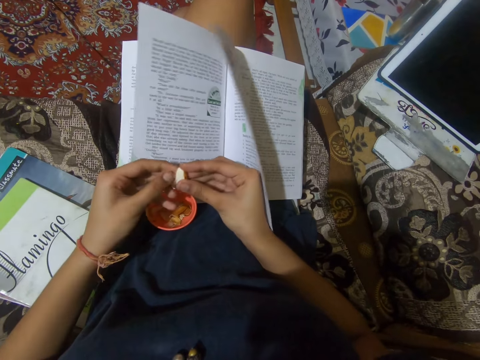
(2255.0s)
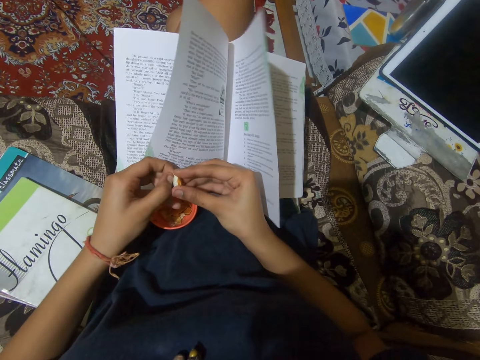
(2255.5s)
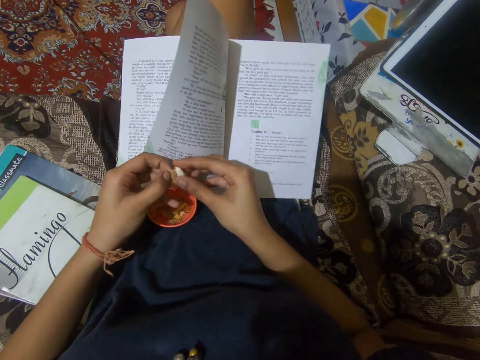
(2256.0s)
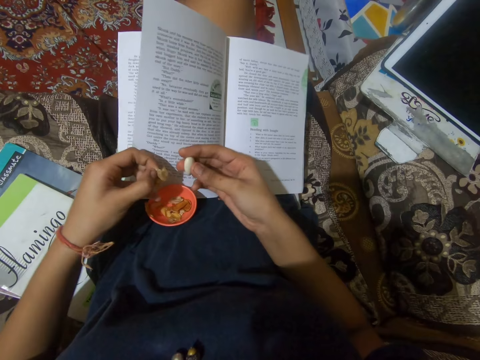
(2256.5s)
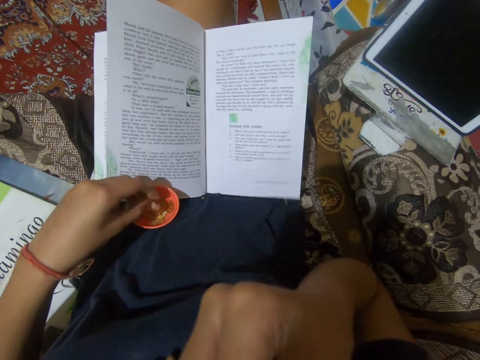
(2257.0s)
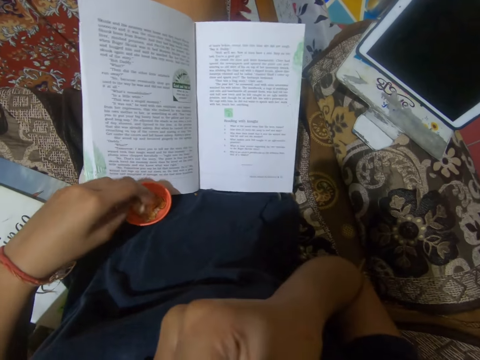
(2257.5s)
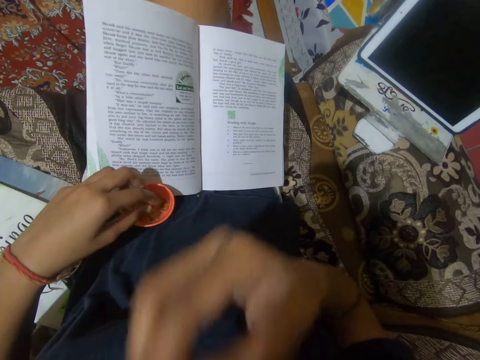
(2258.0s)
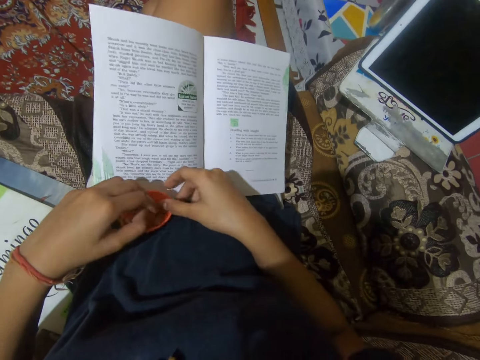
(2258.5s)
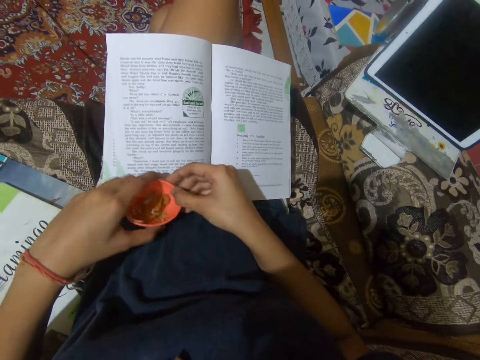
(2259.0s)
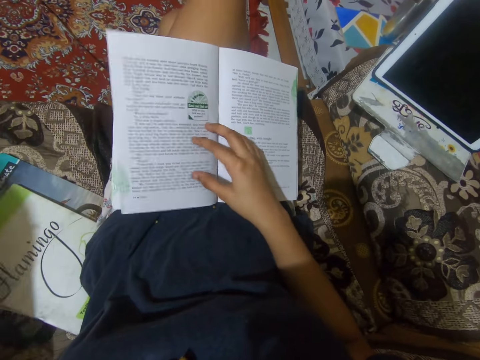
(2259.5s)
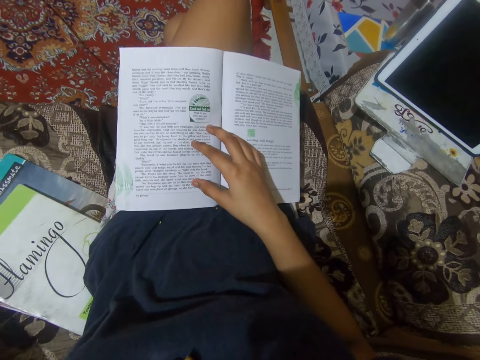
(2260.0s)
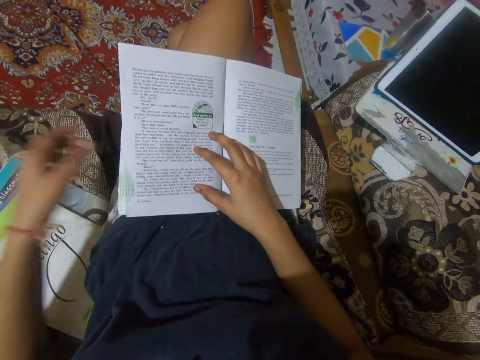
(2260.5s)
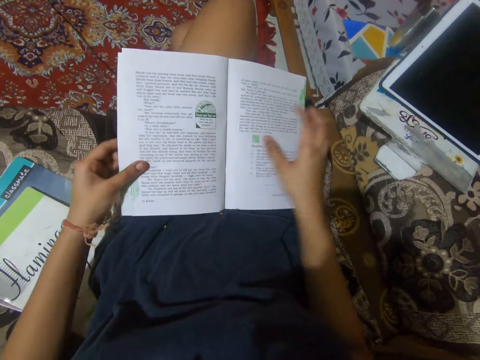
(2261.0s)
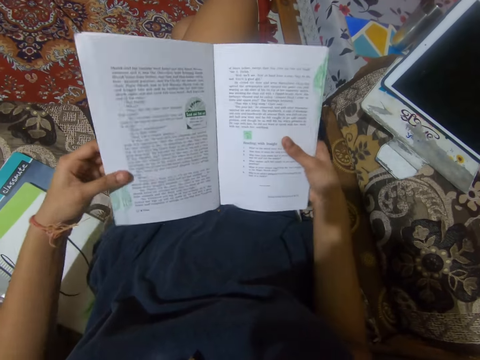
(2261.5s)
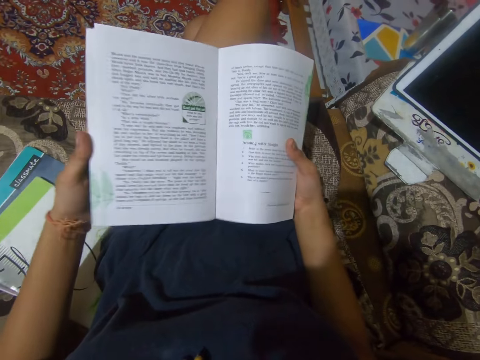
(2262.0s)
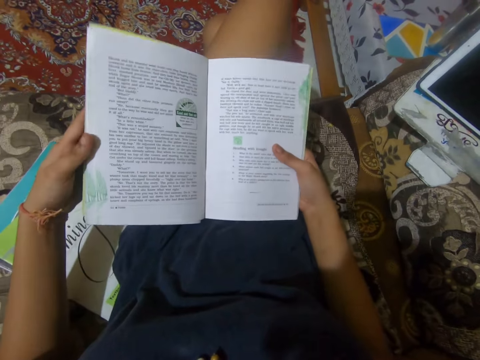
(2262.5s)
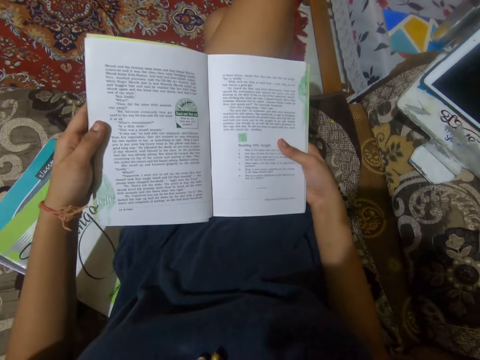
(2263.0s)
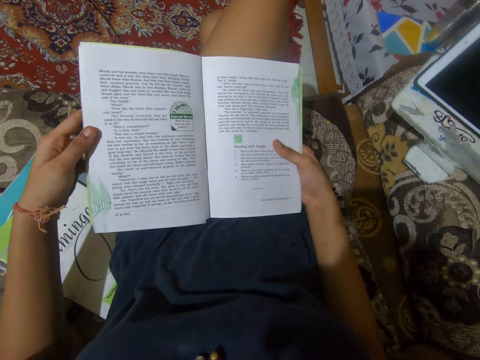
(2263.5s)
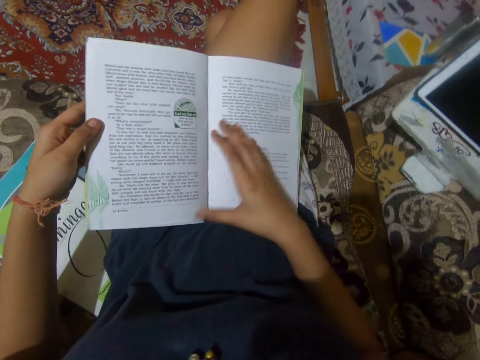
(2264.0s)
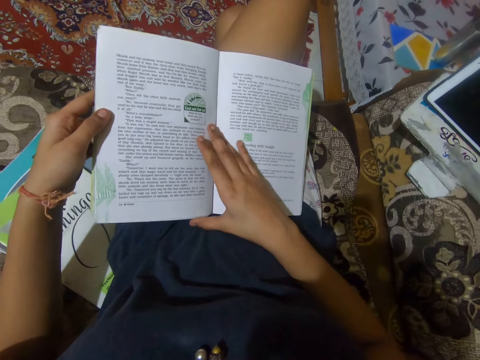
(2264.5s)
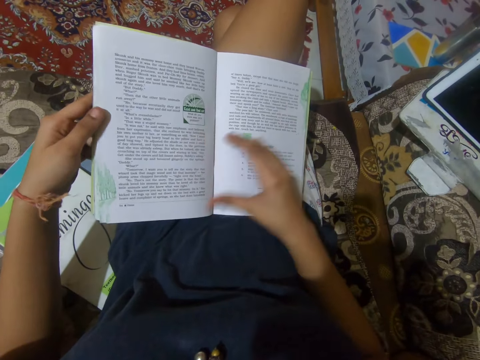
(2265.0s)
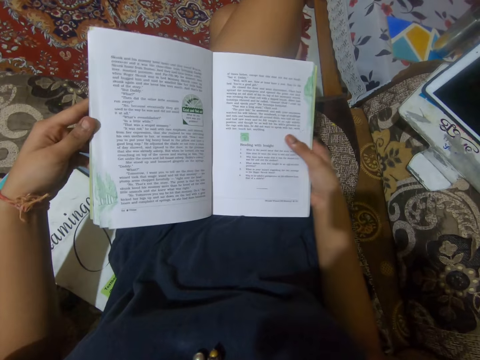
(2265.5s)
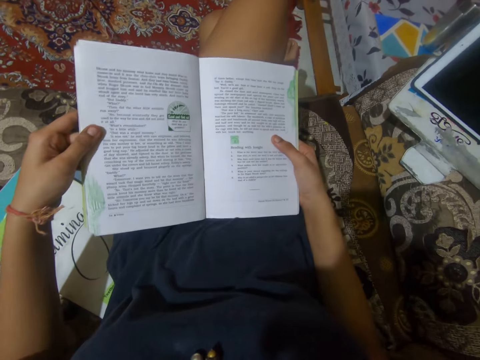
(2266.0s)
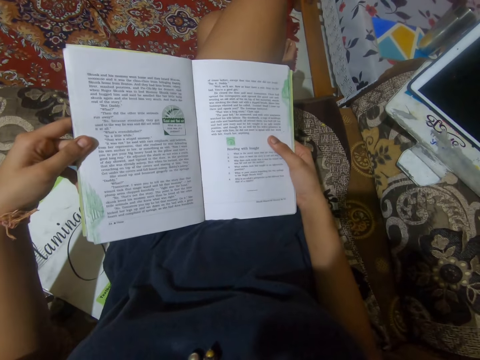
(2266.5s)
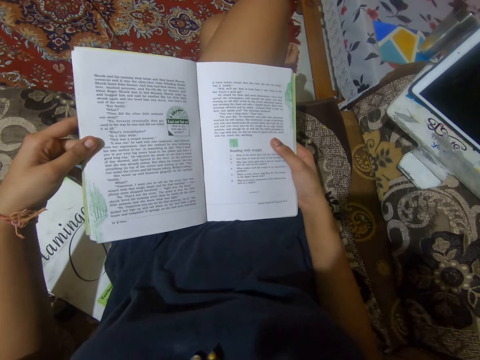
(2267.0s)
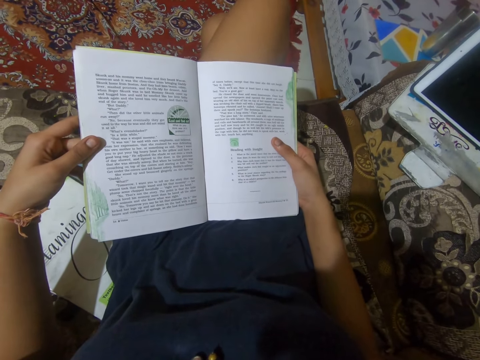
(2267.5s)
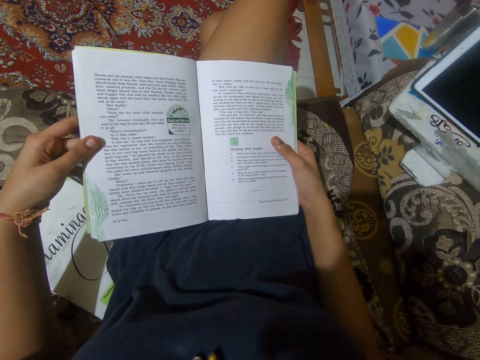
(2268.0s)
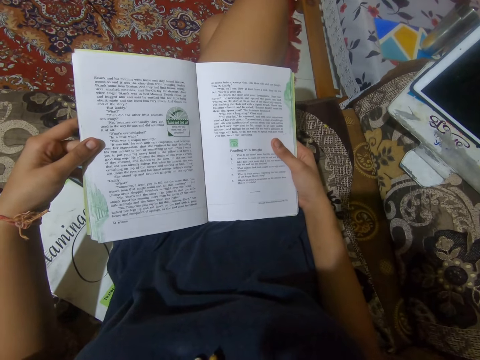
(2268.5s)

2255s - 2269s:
The camera wearer puts the seed in her mouth. She drops the almond seed peels into the cup or plate. She holds the cup with her right hand. She picks up the cup with her left hand. She puts the plate away. She holds the book with both hands. She picks up the book. She touches the middle of the book with her right hand. She reads the book. She holds the book with her right hand.

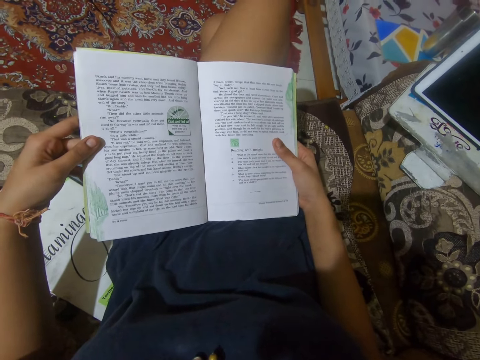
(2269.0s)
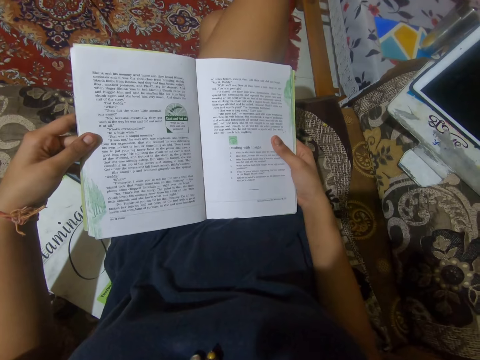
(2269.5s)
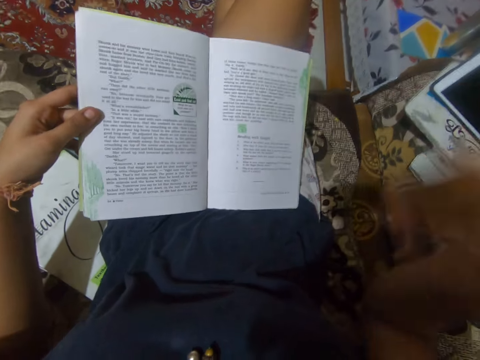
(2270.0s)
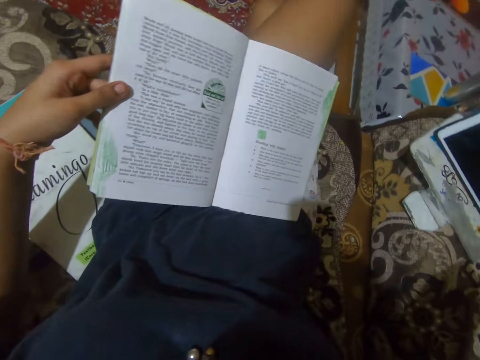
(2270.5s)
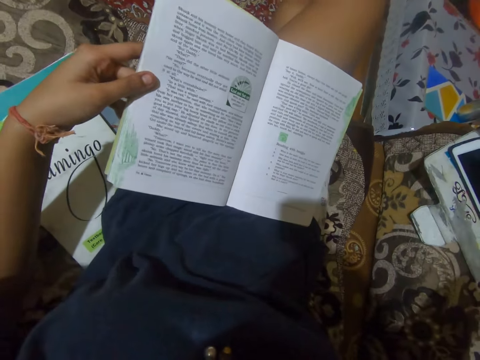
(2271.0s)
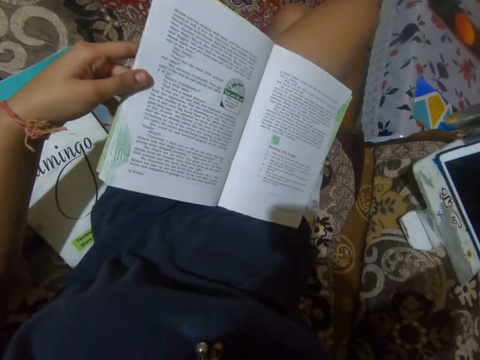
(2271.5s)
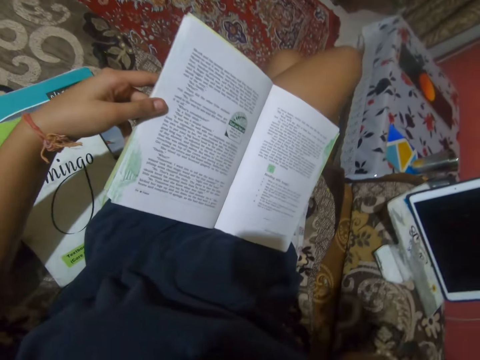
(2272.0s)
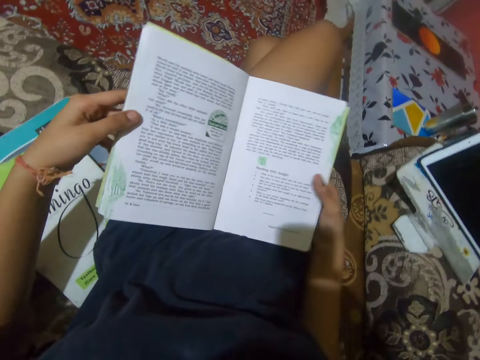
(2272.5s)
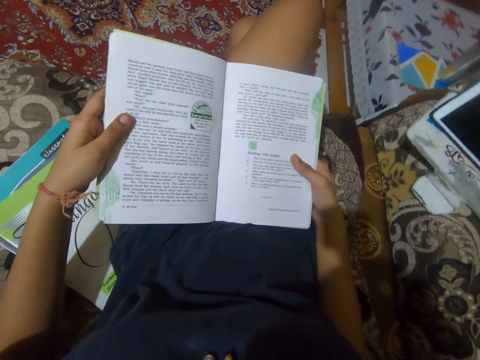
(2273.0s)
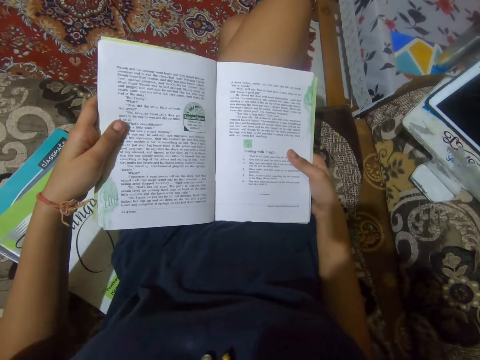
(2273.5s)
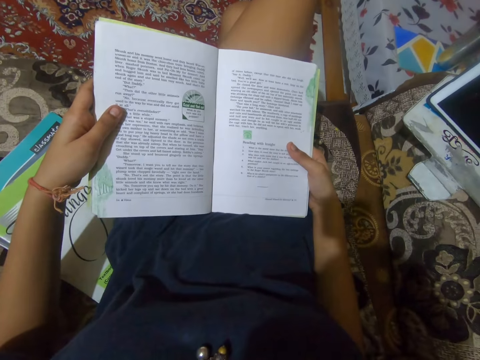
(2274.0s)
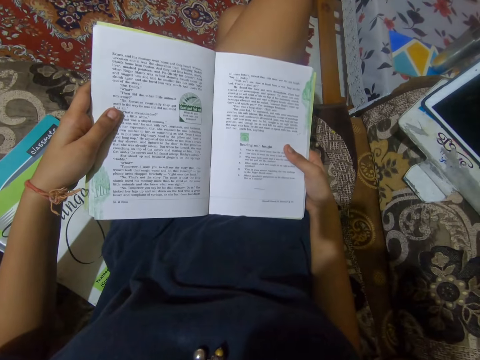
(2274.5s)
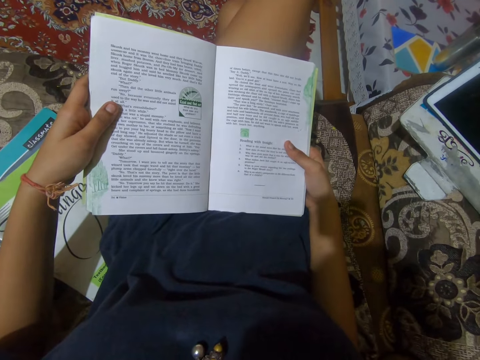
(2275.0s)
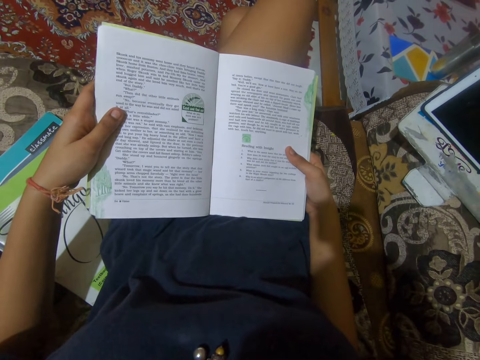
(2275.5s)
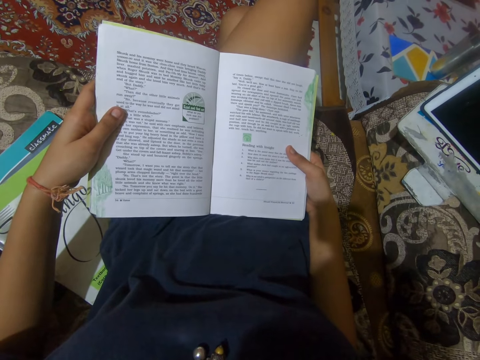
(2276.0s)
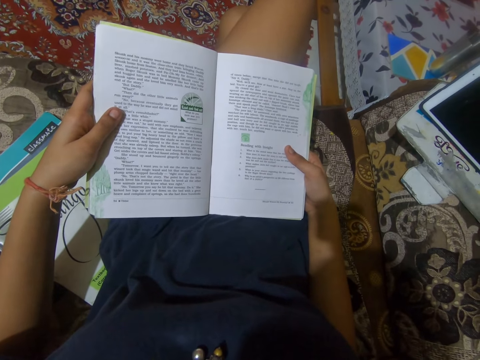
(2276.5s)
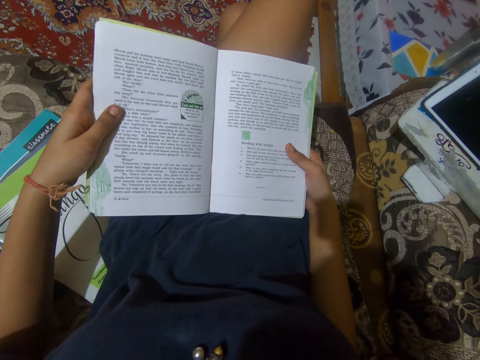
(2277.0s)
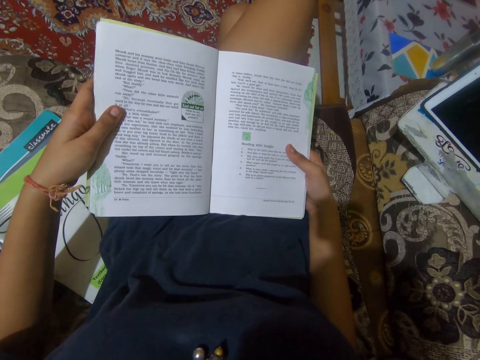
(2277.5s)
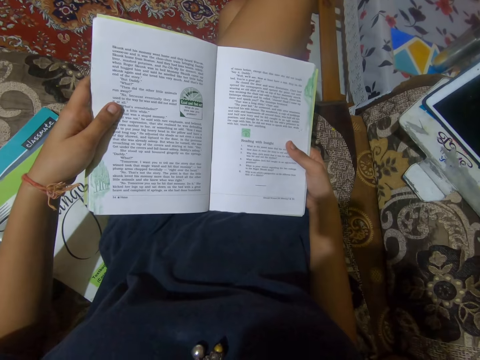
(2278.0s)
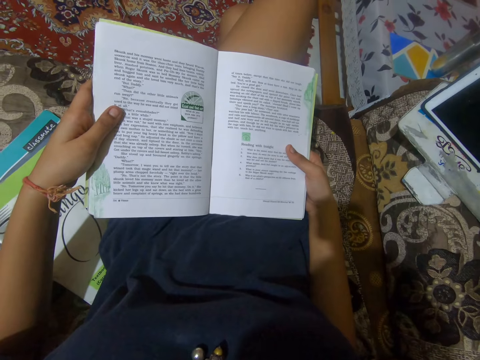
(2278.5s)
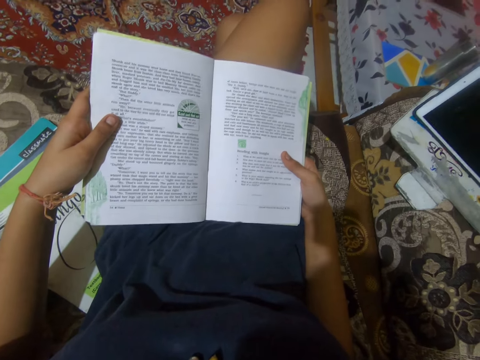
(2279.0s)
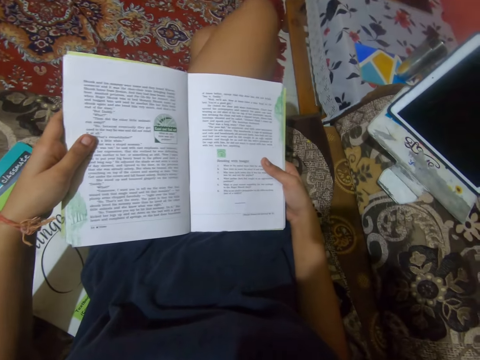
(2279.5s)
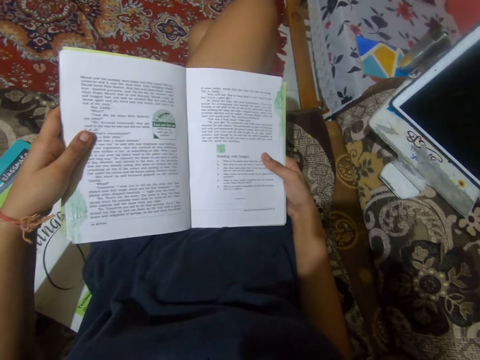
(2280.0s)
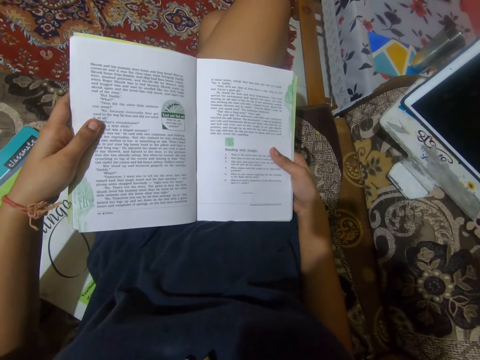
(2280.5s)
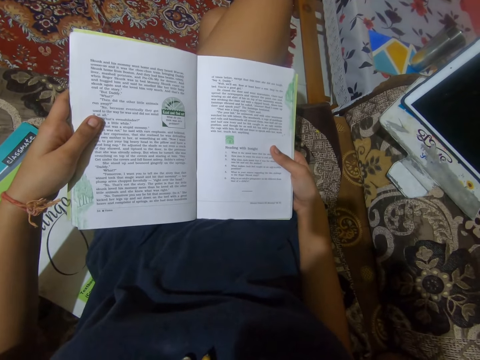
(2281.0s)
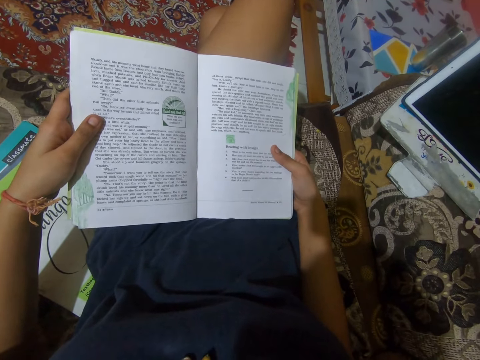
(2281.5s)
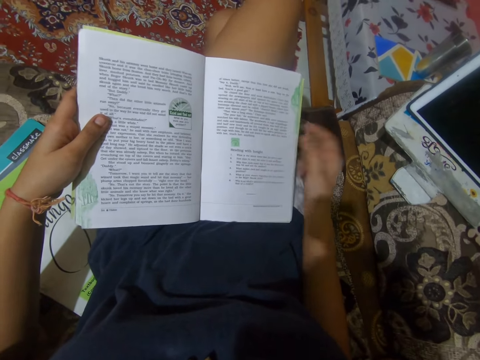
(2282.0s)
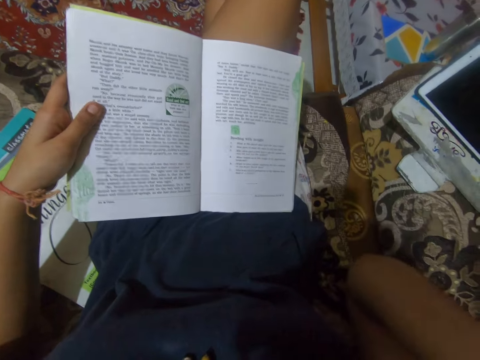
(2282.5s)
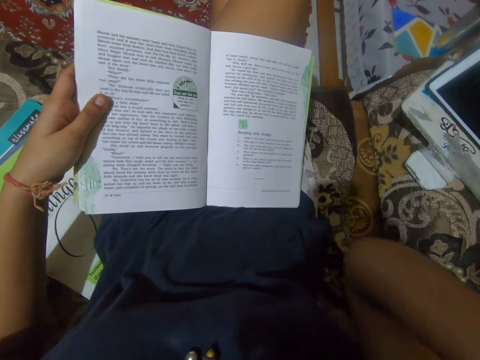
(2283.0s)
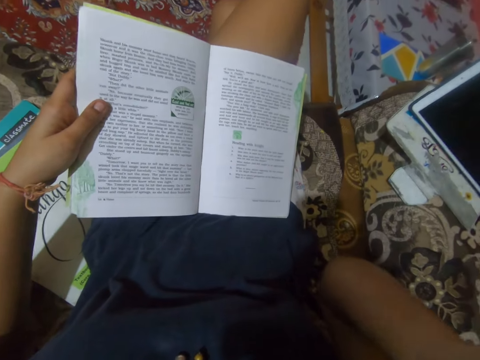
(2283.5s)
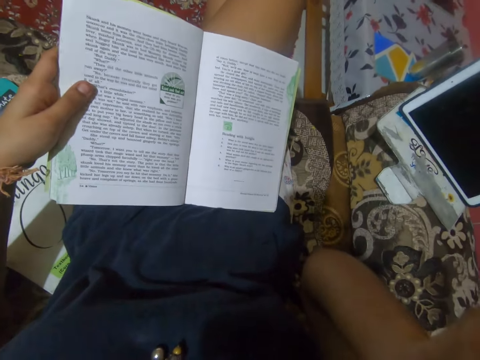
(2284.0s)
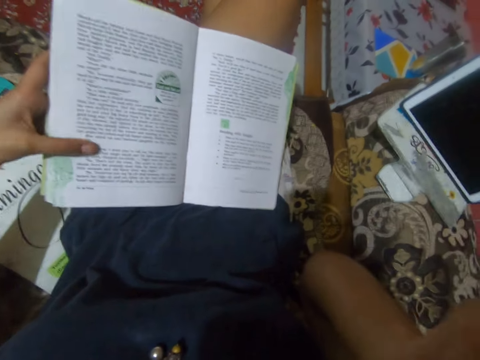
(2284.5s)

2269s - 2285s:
The camera wearer raises her right hand. She touches something. She holds the book with her right hand. She continues to read the book. She raises her right hand.
